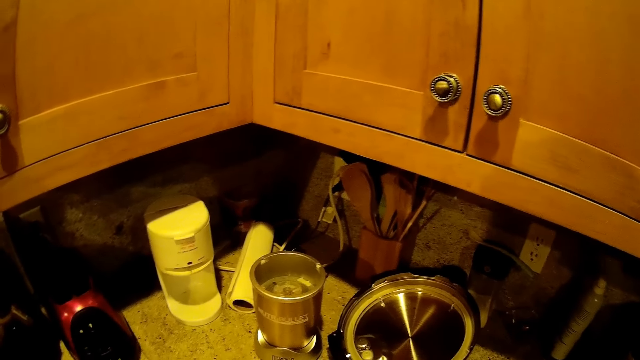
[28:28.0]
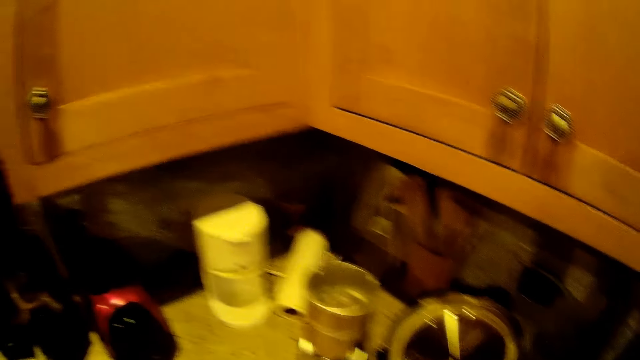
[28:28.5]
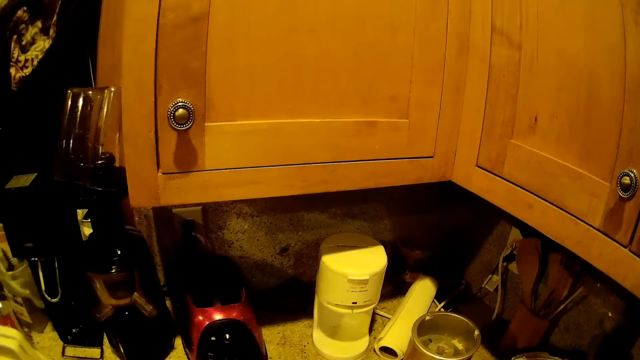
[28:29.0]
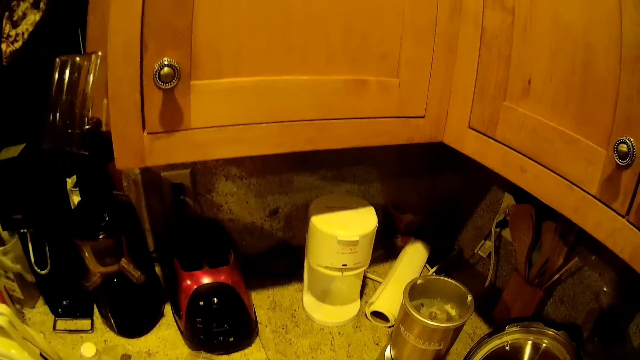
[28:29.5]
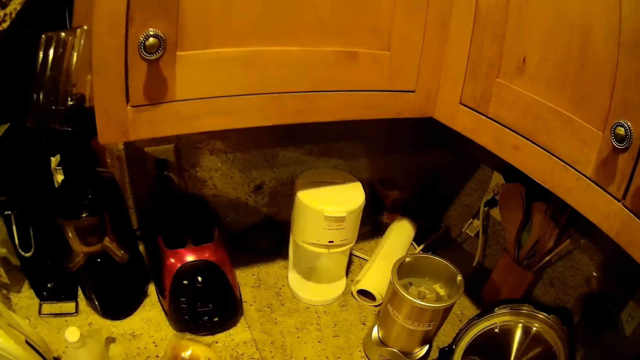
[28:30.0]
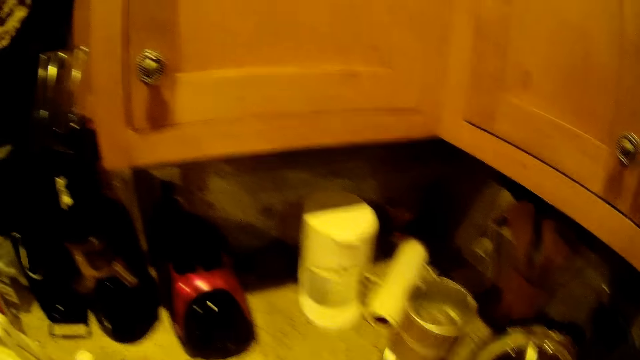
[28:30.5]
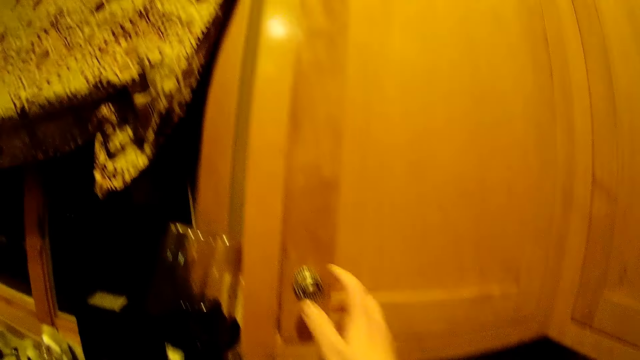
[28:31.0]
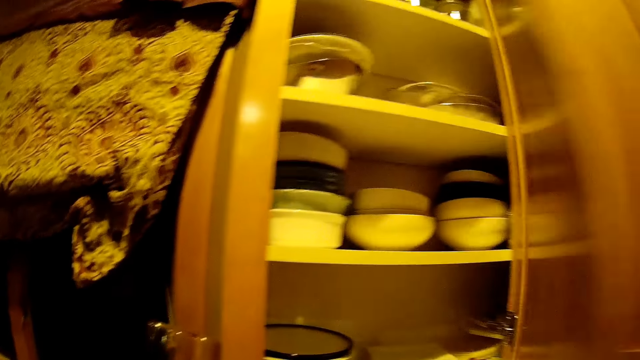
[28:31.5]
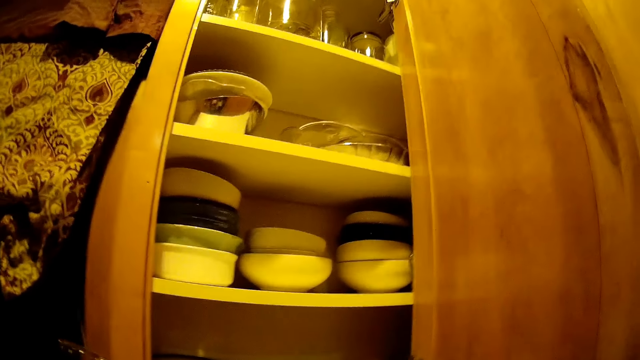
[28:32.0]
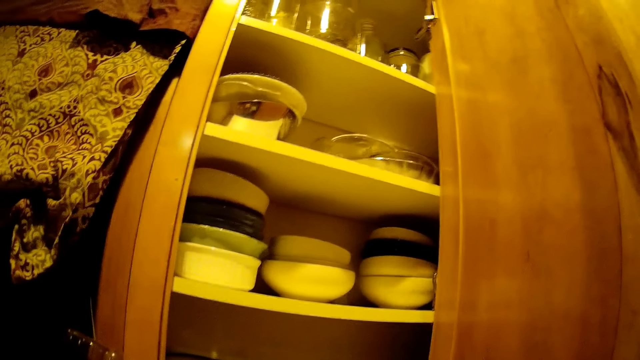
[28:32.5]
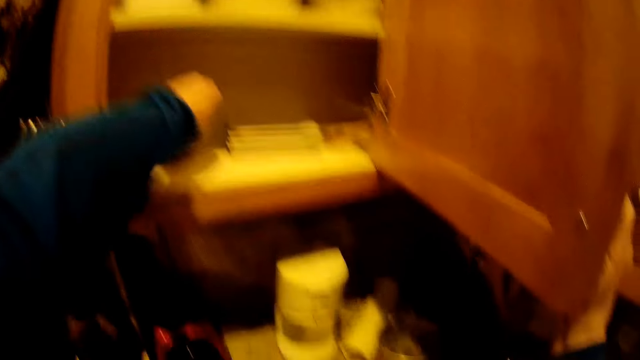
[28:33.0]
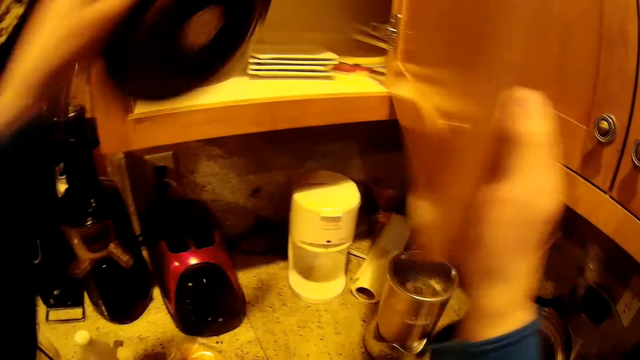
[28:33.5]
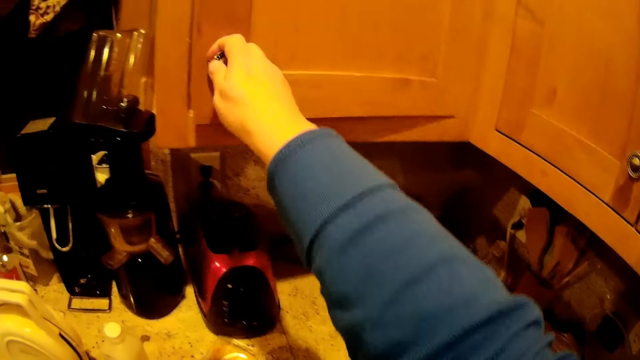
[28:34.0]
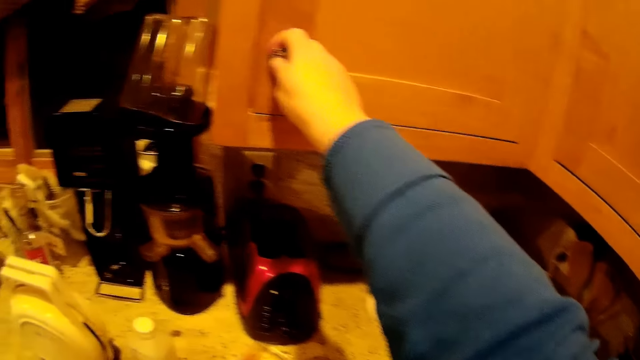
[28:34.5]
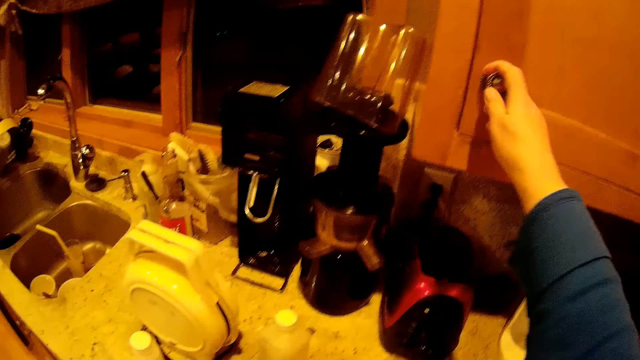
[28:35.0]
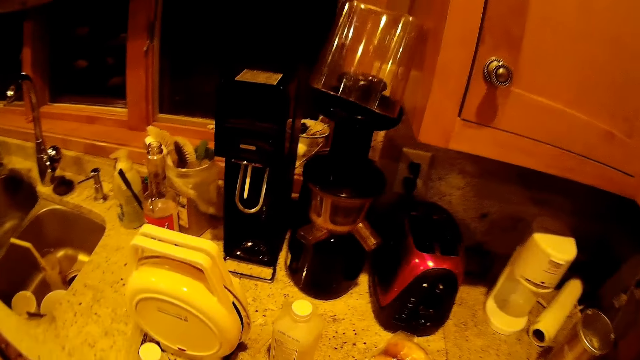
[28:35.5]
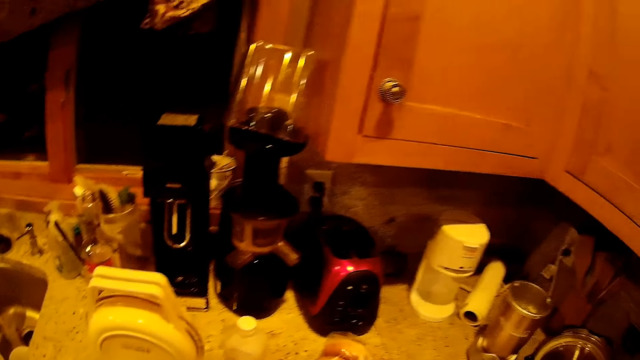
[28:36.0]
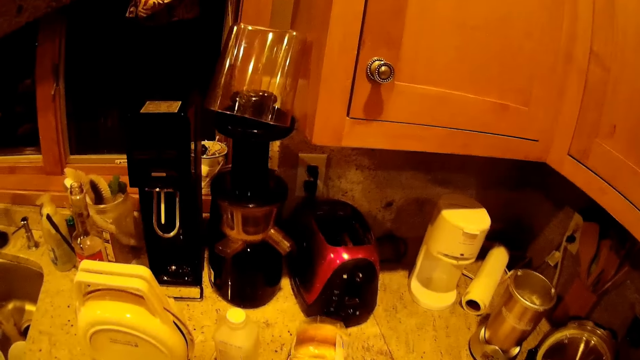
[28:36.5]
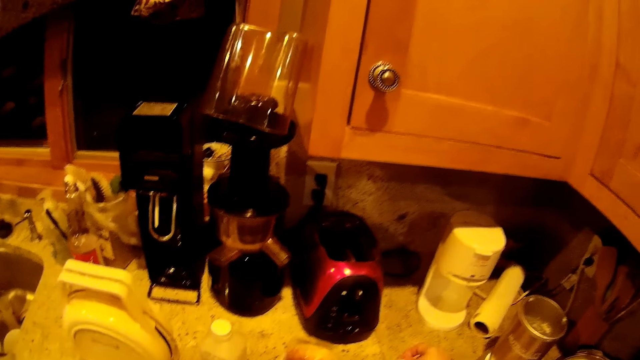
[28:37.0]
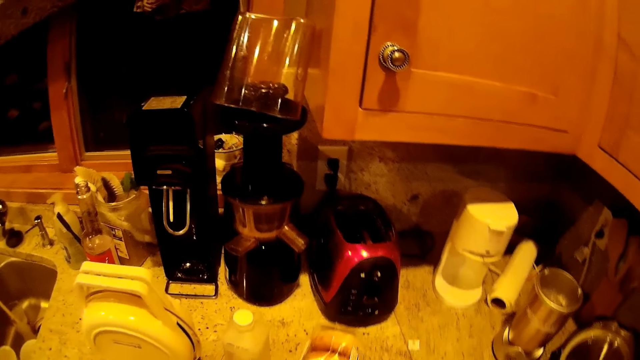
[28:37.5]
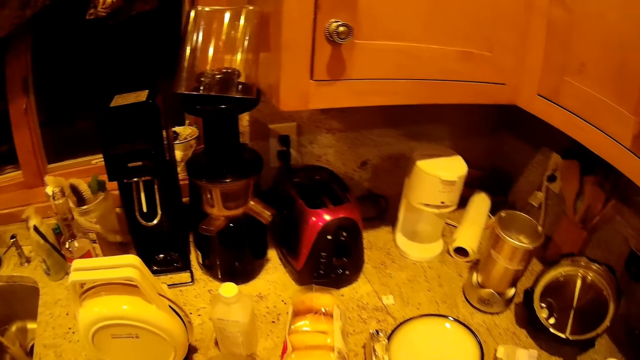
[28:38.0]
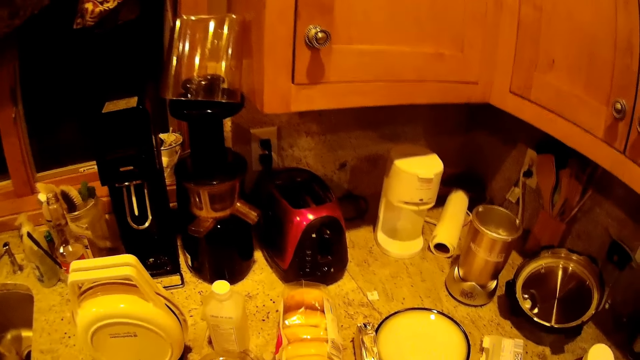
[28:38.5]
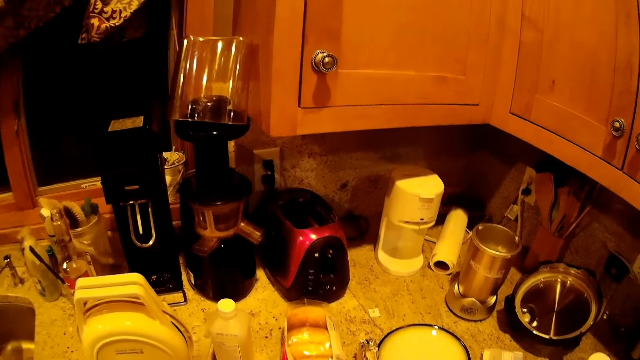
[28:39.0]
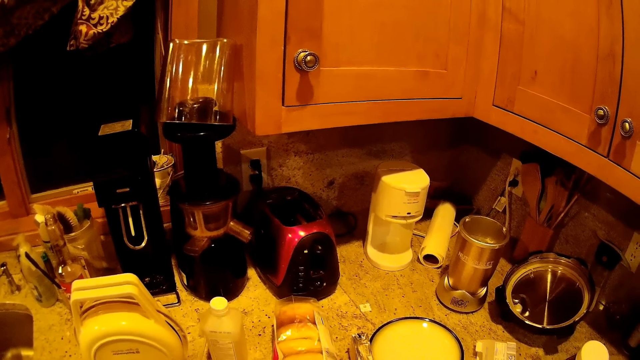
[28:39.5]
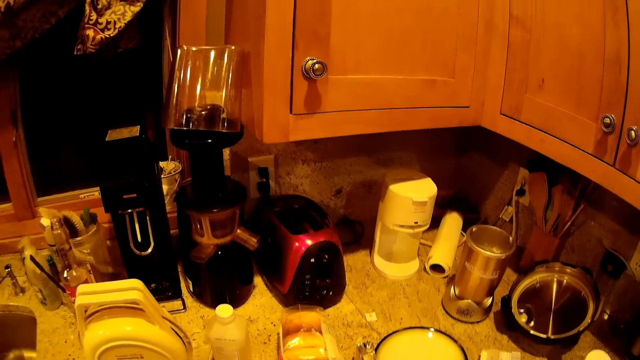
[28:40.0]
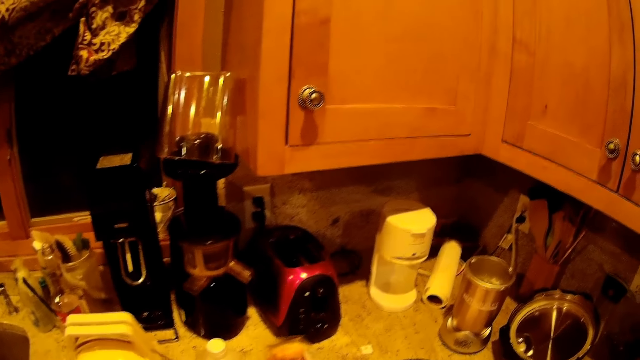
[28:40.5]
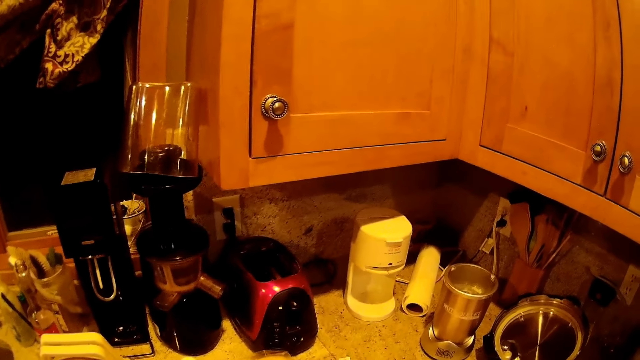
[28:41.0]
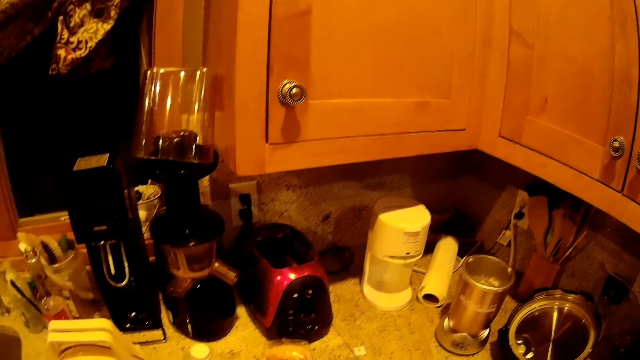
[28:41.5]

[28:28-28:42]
The camera wearer opens the cupboard. They take the cooking pot or plate. They close the cupboard. They move the cakes. They touch a loaf. They put the paper aside. They move the cakes.

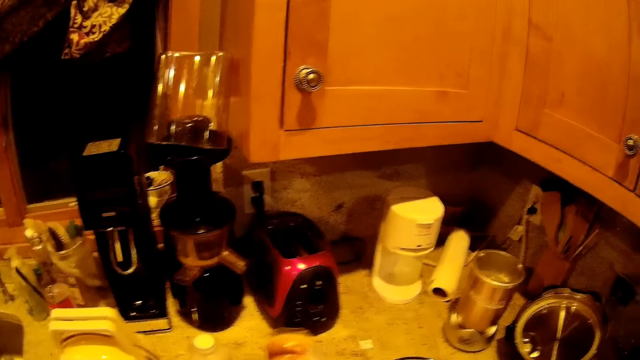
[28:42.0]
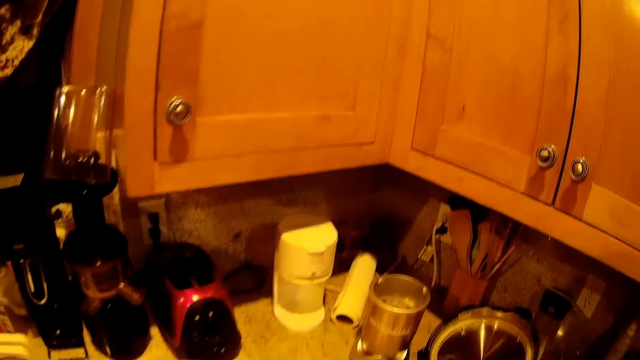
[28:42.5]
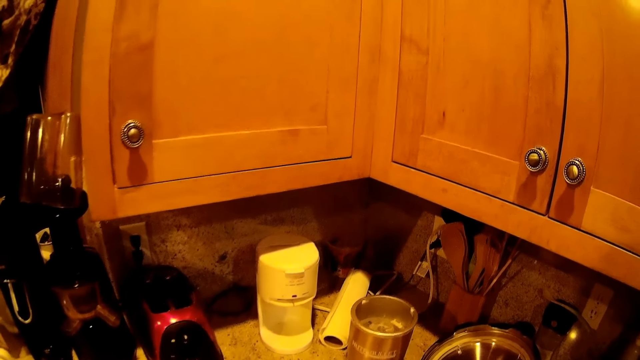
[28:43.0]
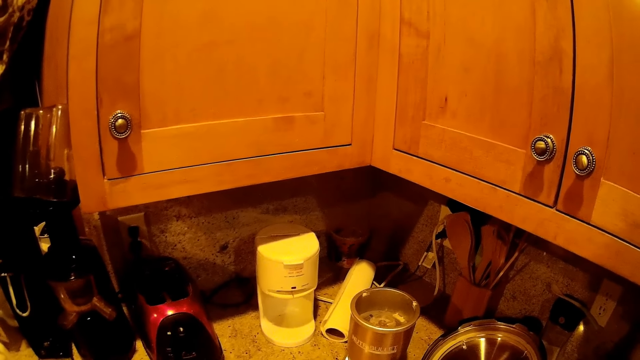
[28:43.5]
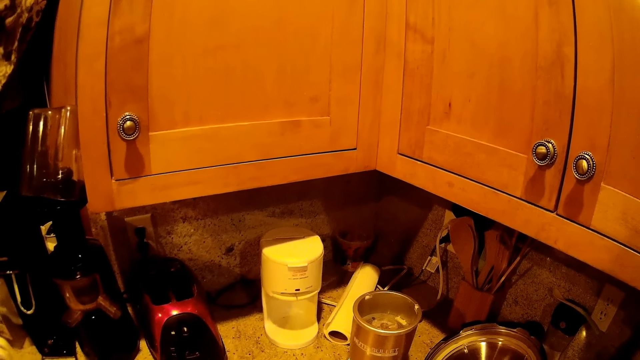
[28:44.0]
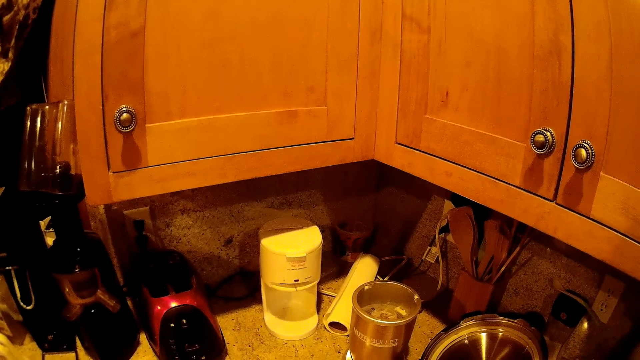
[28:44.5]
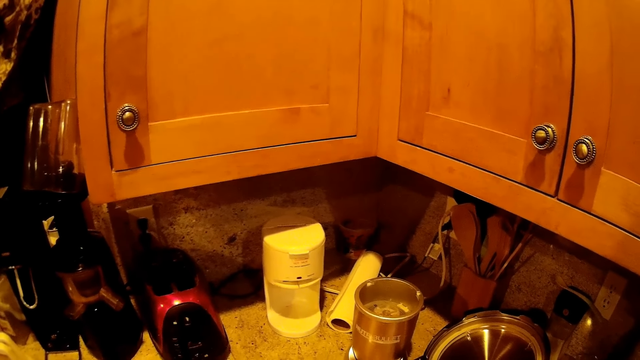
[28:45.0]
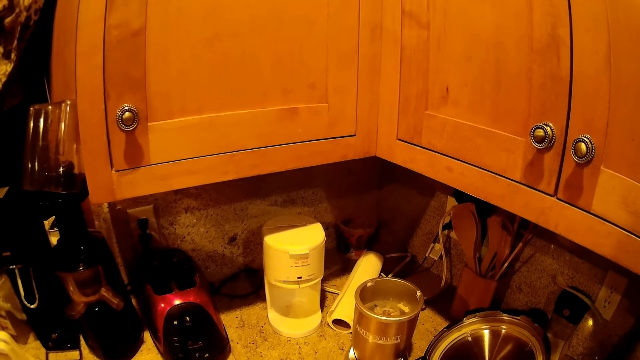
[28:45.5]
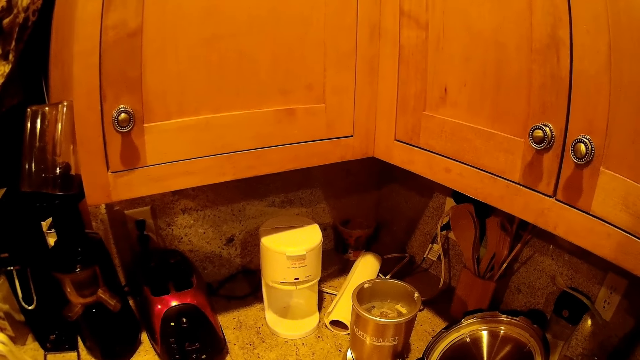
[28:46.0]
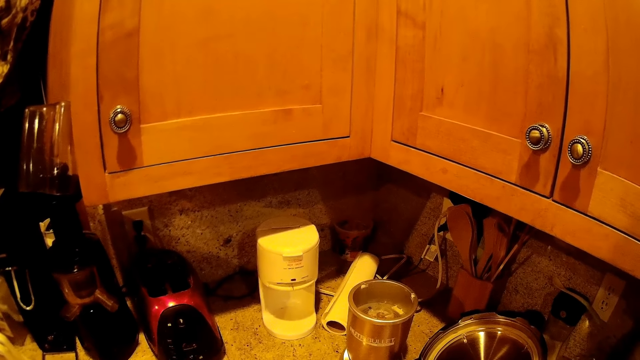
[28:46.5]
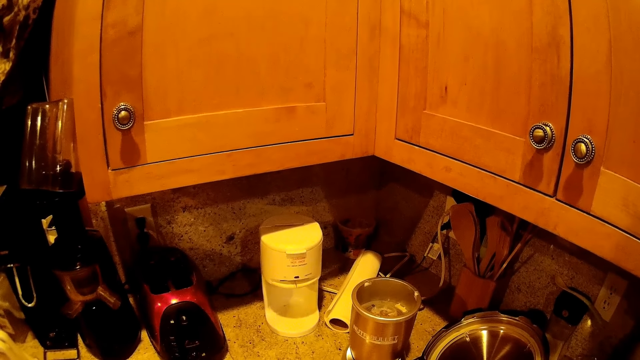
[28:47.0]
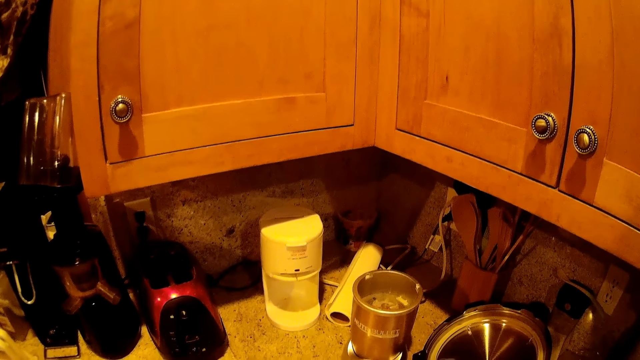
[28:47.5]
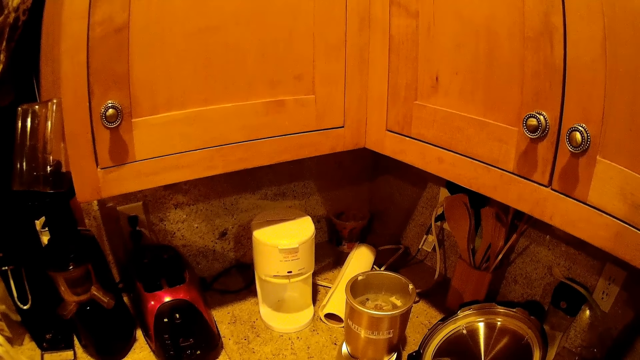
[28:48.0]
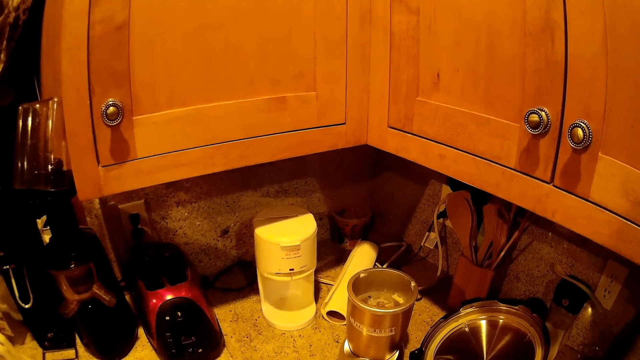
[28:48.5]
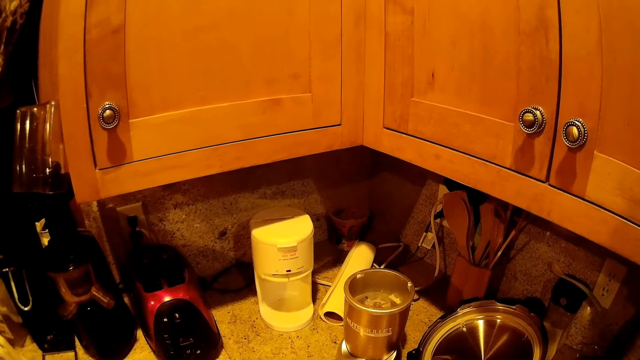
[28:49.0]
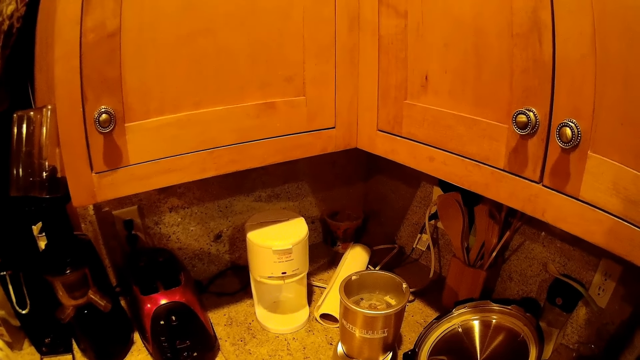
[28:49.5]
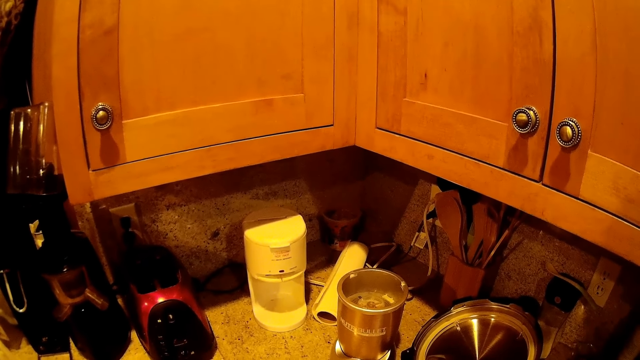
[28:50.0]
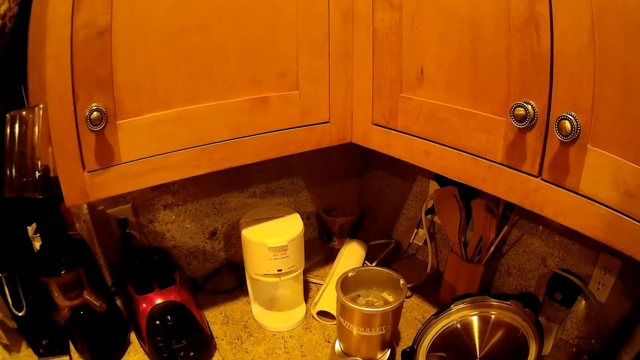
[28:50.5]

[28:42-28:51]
The camera wearer looks around.
